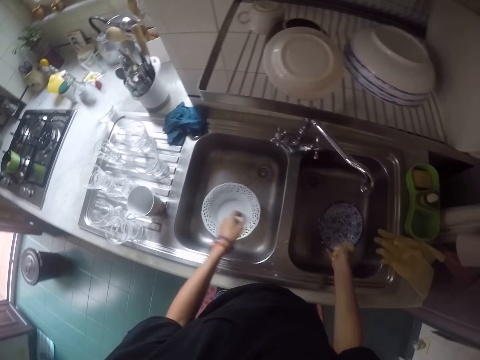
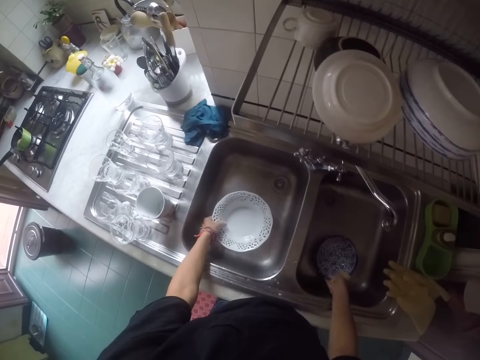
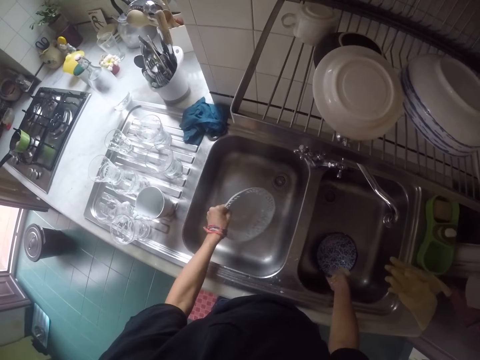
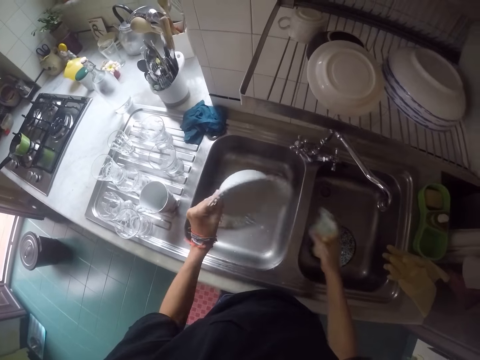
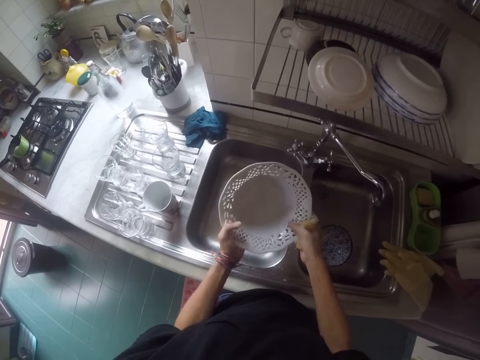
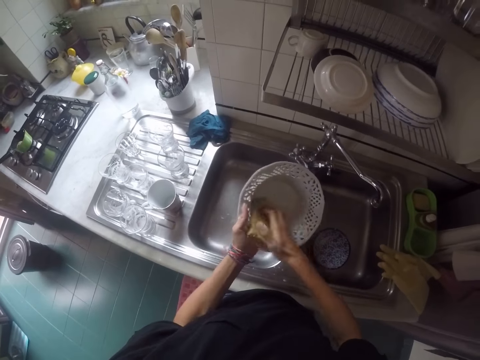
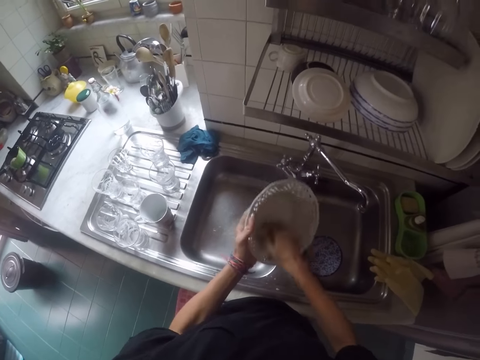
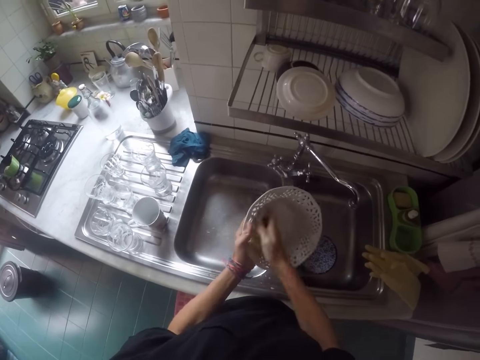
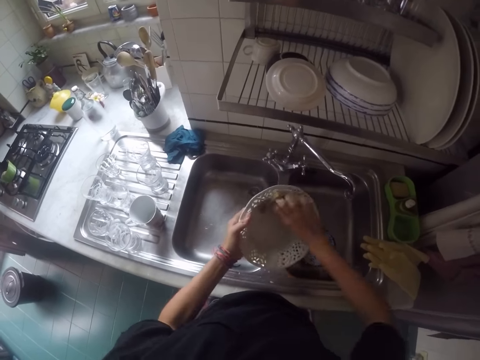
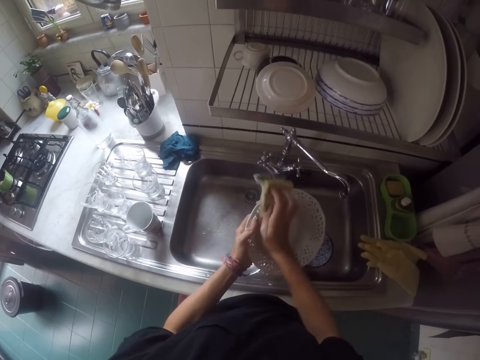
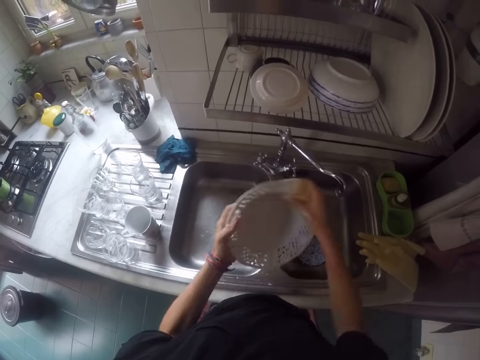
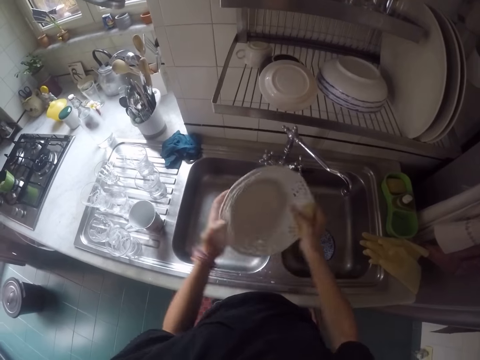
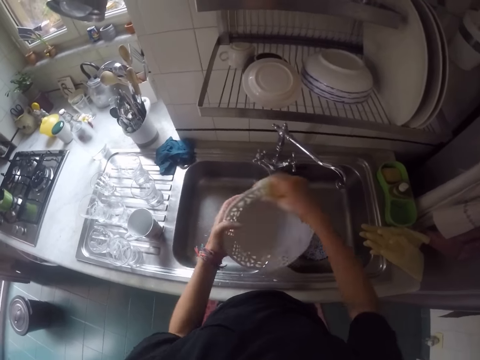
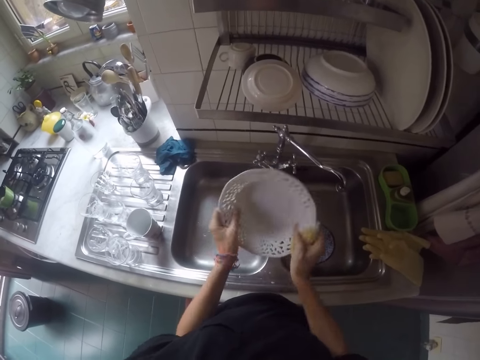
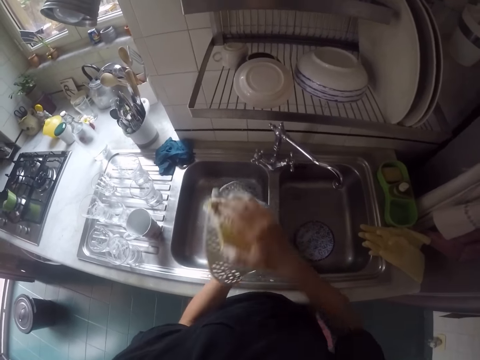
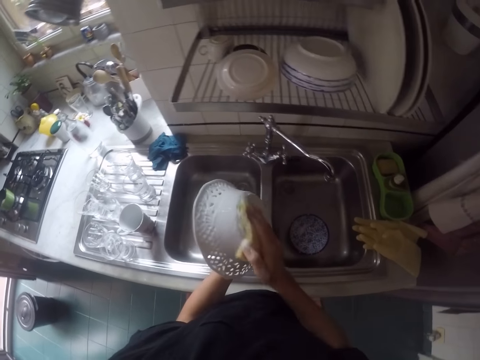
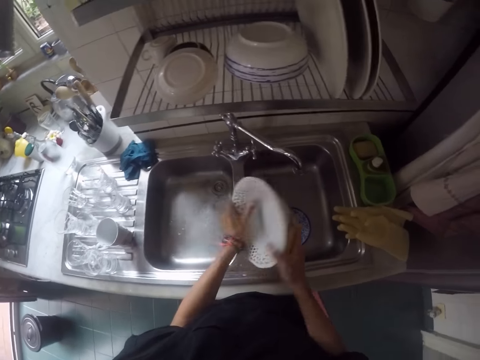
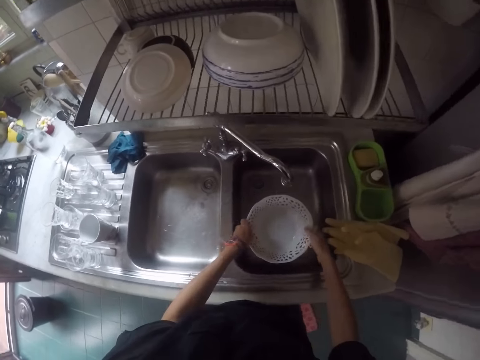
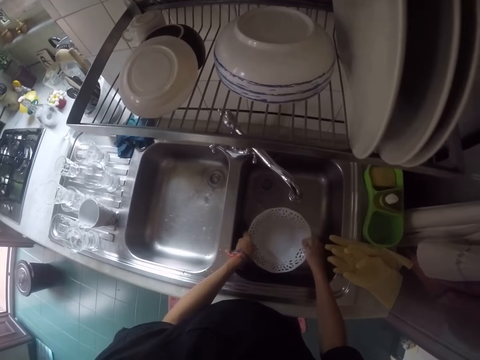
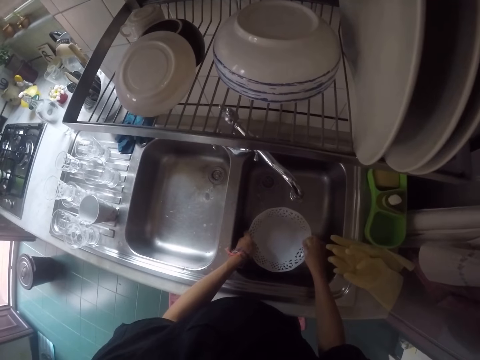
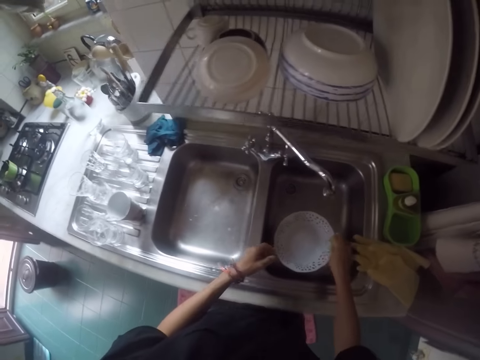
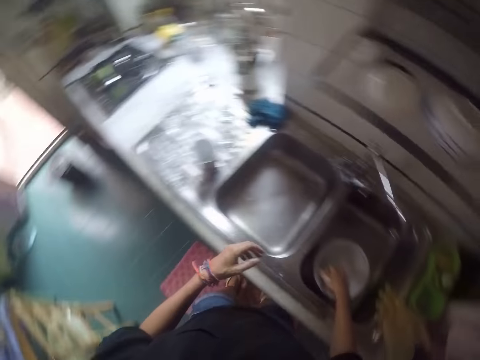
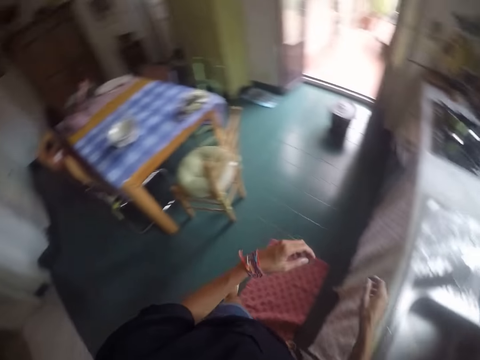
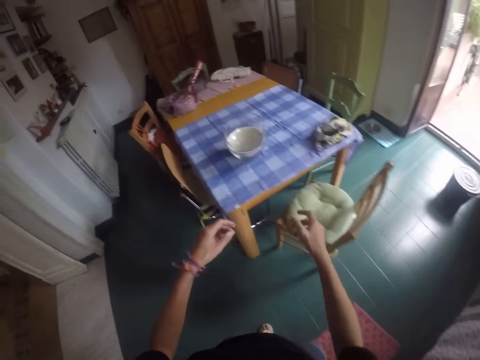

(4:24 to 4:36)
The camera wearer puts the bowl inside a sink. They pick up bowls. They clean a bowl. They put the bowl inside the sink.

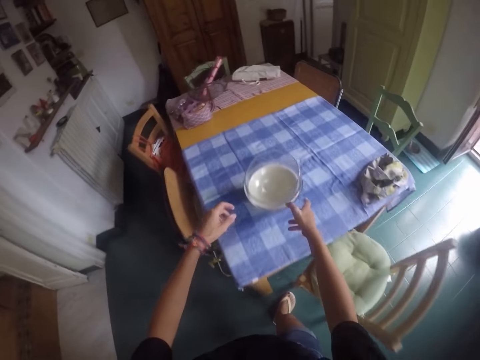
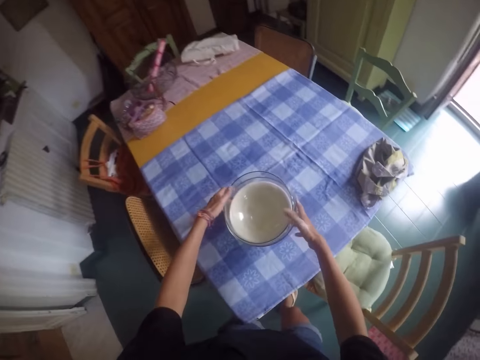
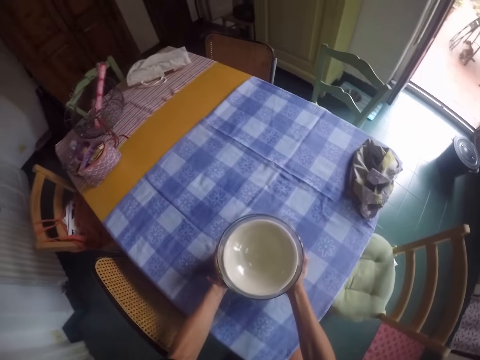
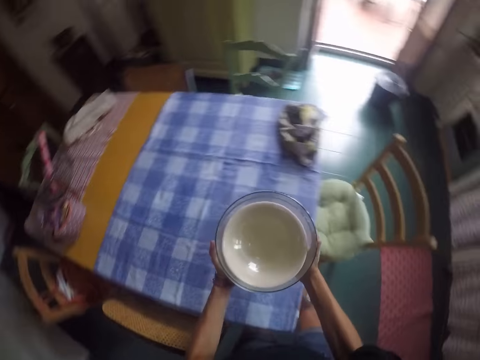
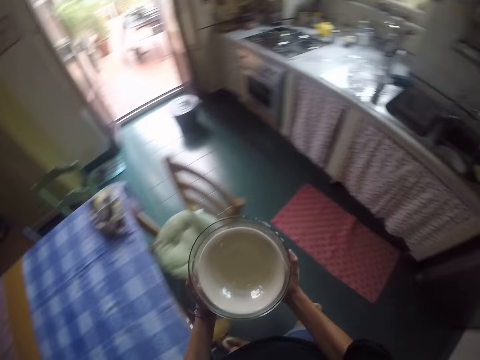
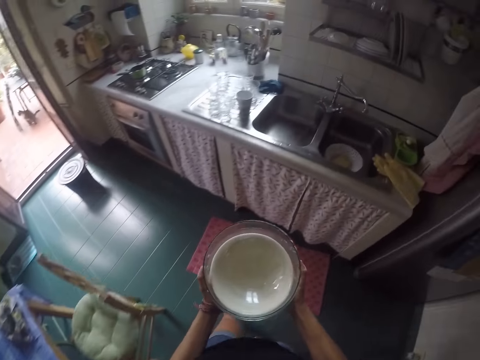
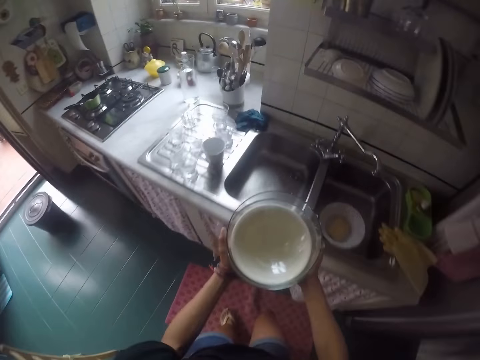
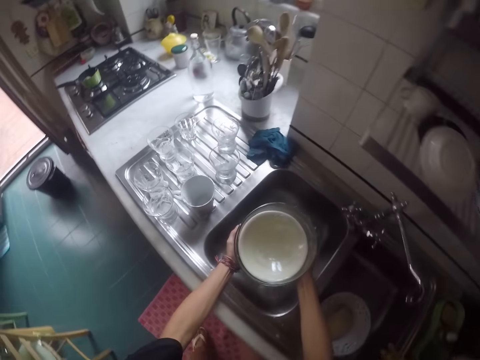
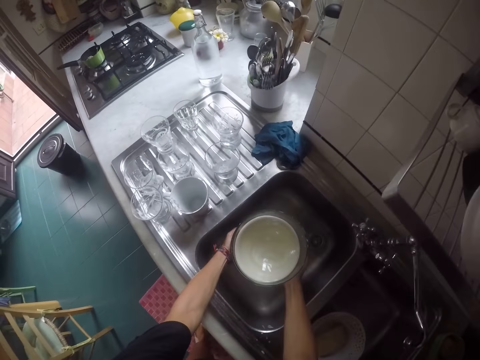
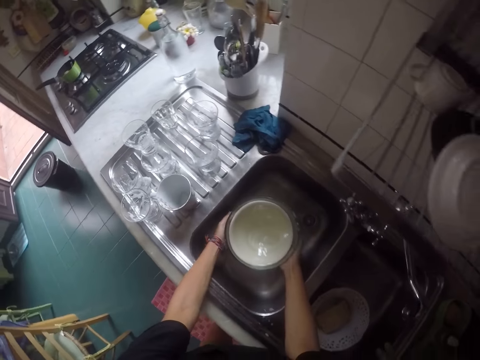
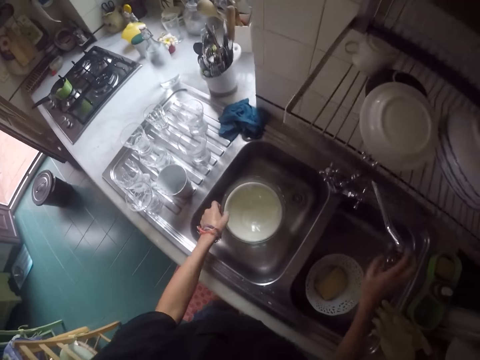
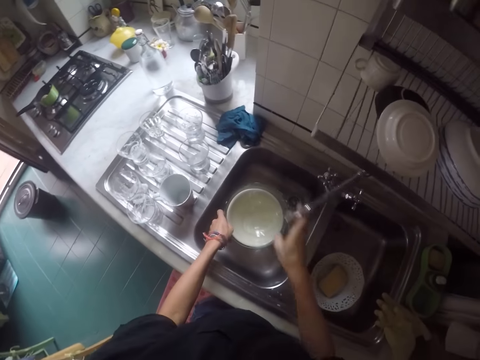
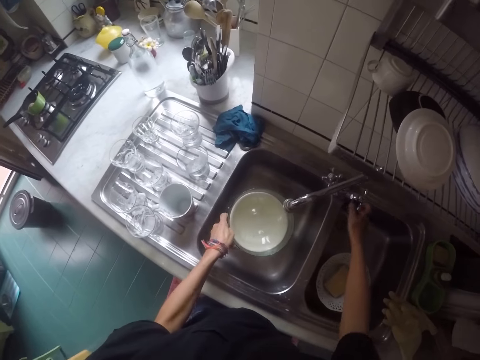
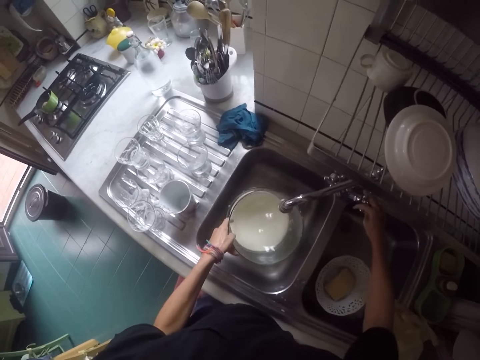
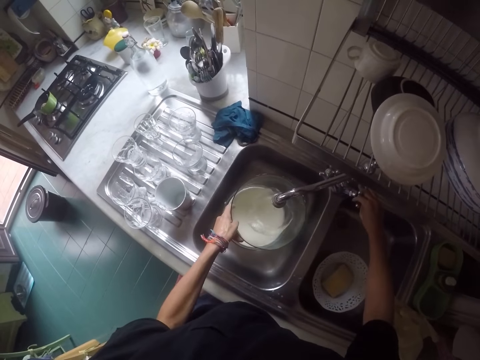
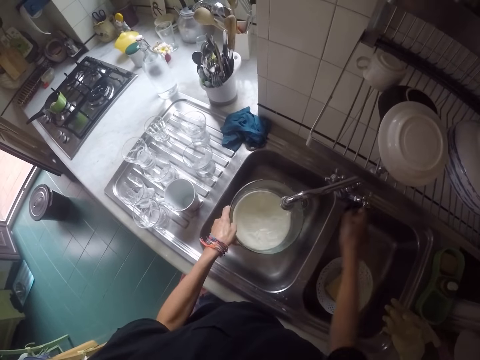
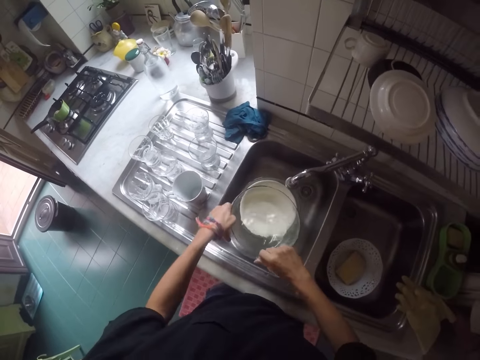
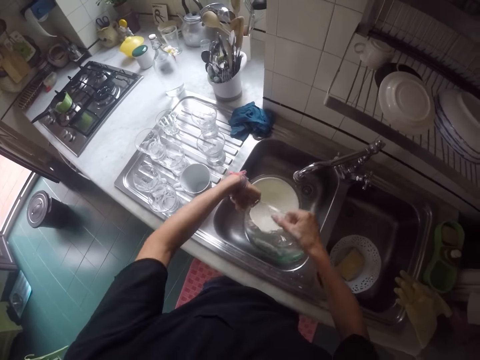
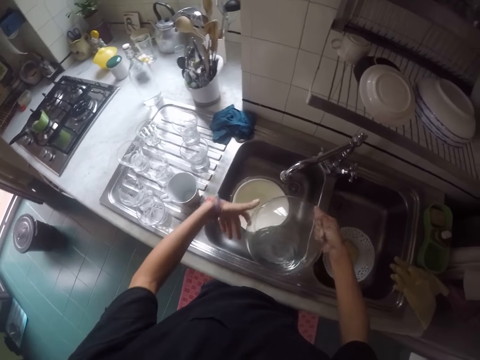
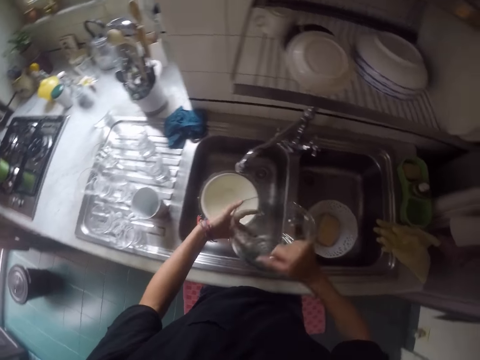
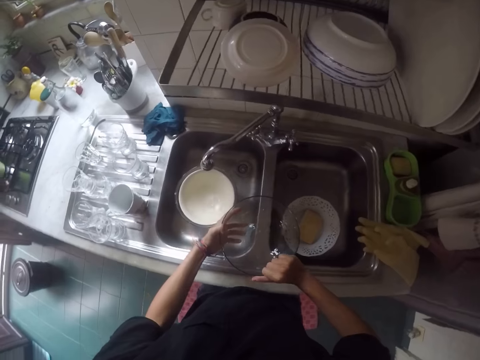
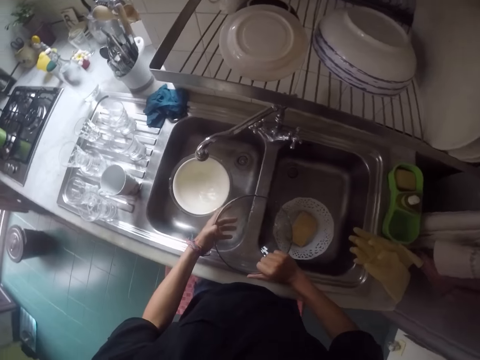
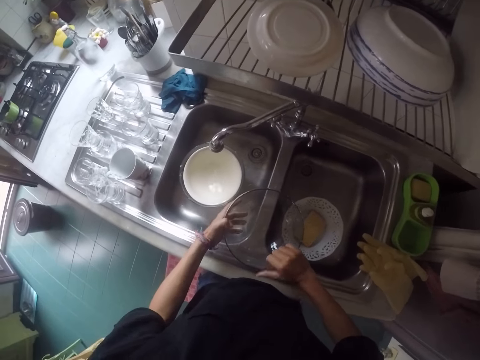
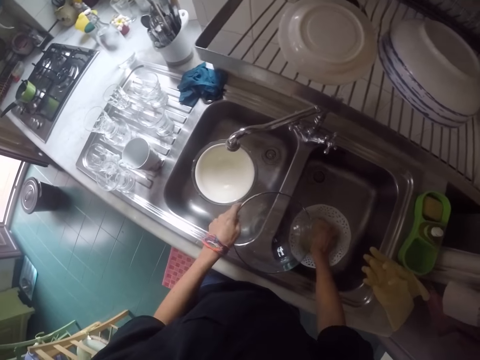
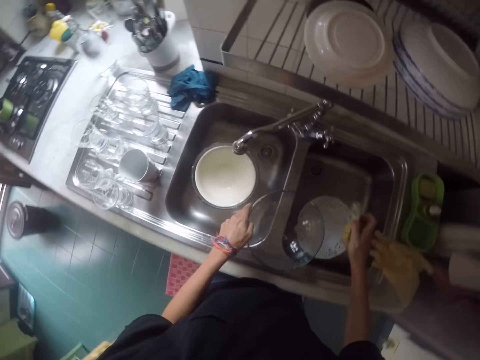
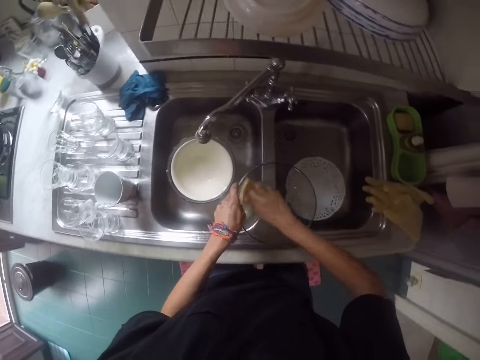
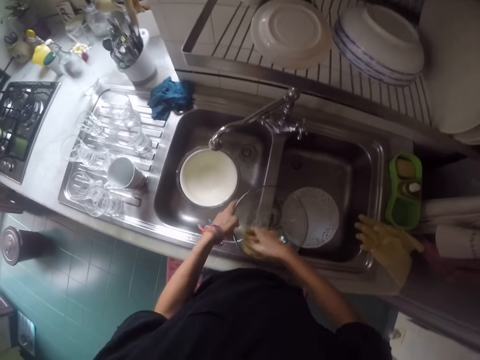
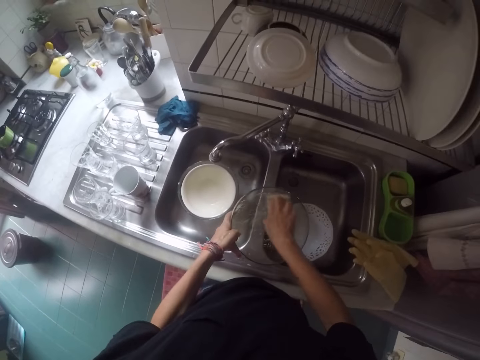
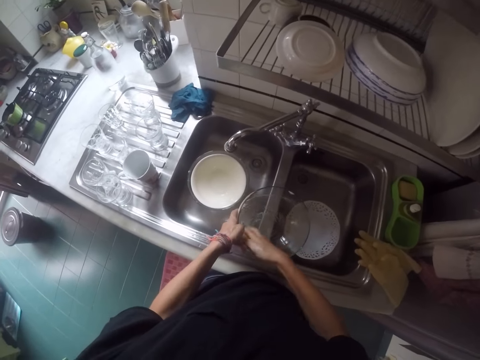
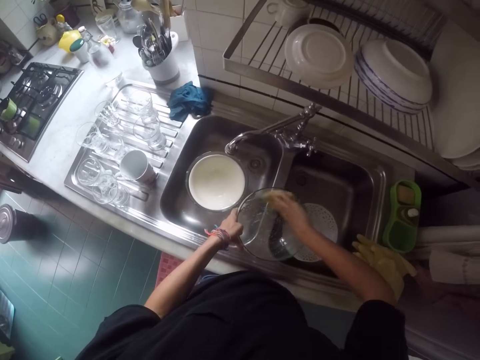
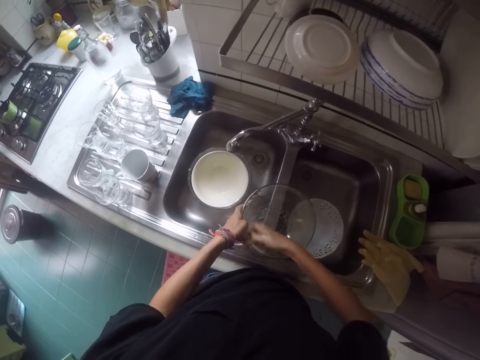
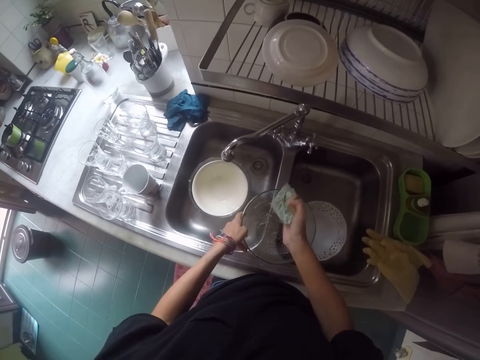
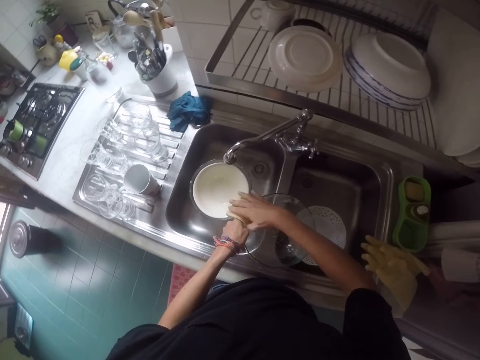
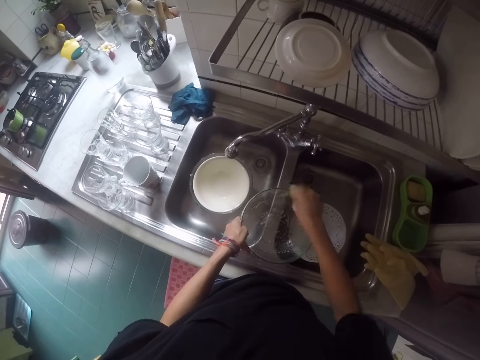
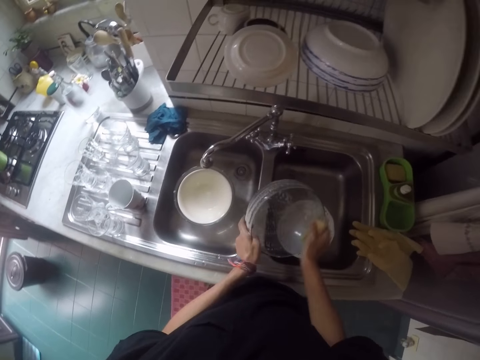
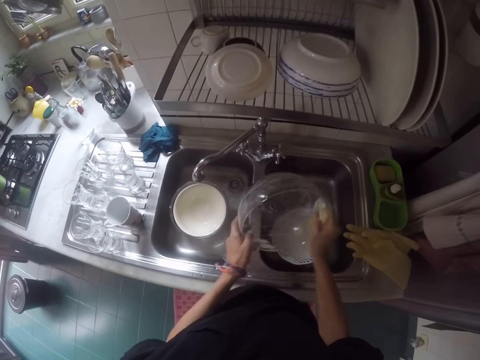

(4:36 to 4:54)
The camera wearer picks up the bowls from the table. They put the bowls inside a sink. They turn the tap. They turn on the tap. They place the bowl on the sink. They pick up a scouring pad or dish sponge. They wash the bowl.
